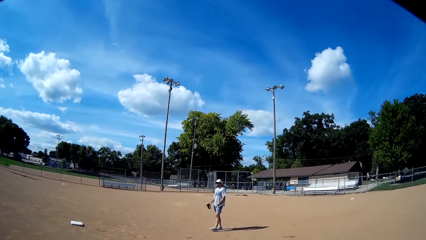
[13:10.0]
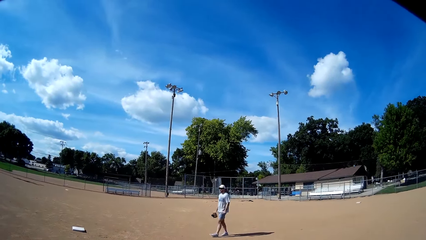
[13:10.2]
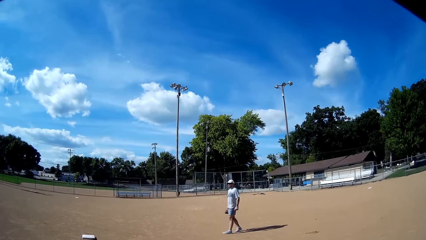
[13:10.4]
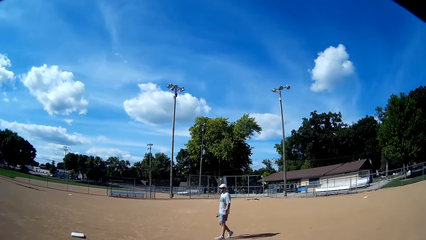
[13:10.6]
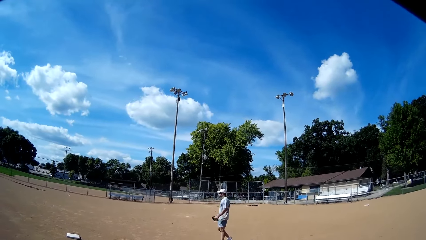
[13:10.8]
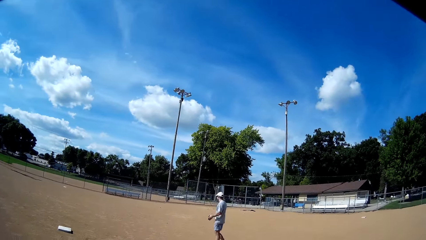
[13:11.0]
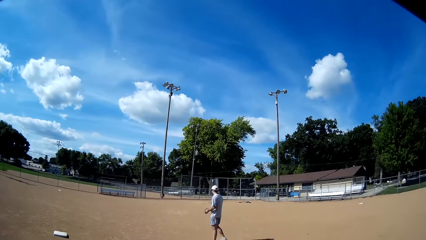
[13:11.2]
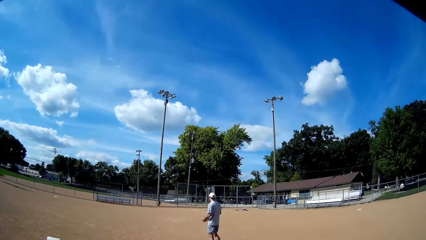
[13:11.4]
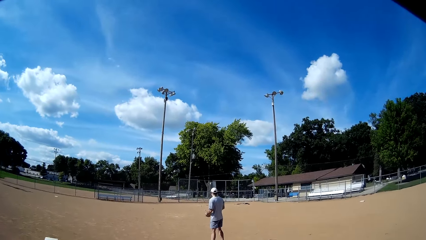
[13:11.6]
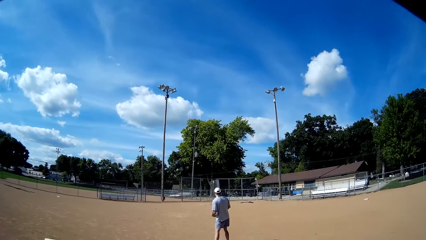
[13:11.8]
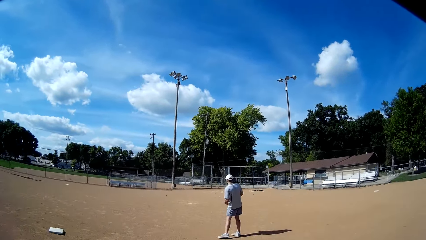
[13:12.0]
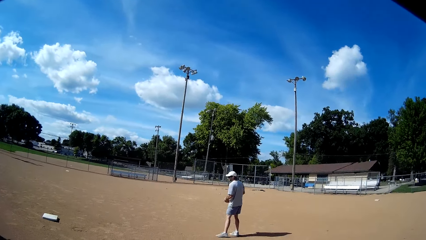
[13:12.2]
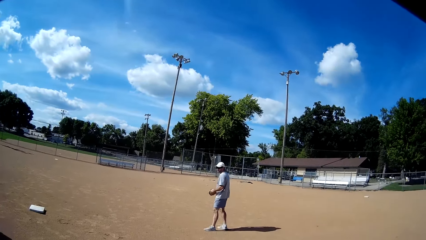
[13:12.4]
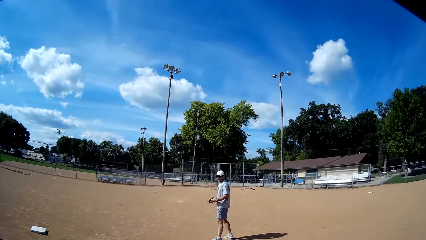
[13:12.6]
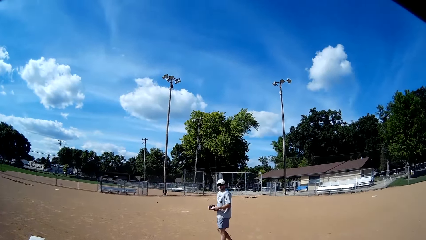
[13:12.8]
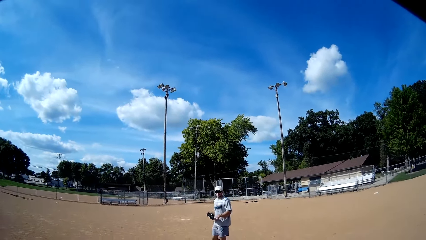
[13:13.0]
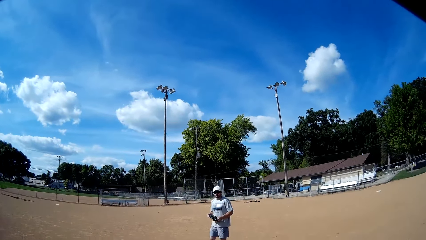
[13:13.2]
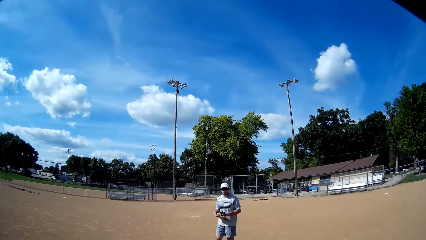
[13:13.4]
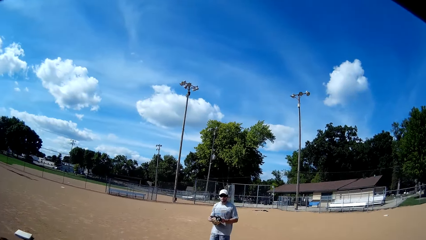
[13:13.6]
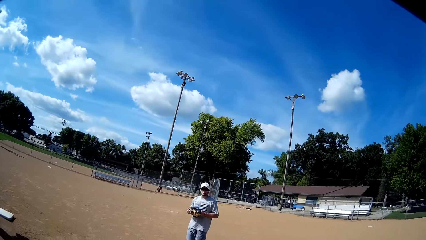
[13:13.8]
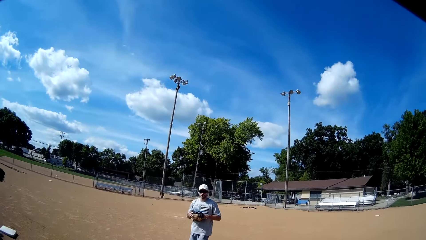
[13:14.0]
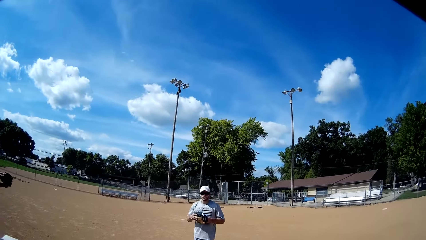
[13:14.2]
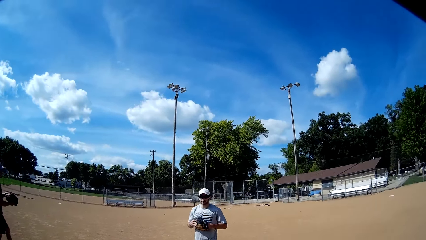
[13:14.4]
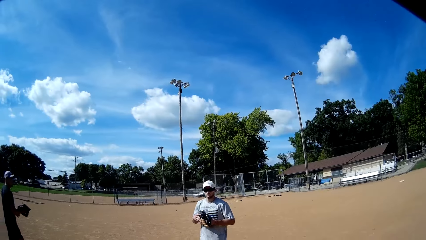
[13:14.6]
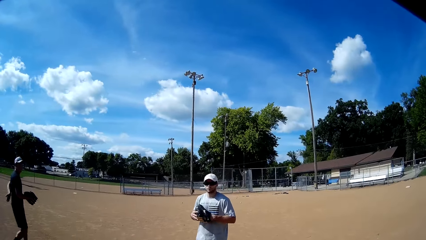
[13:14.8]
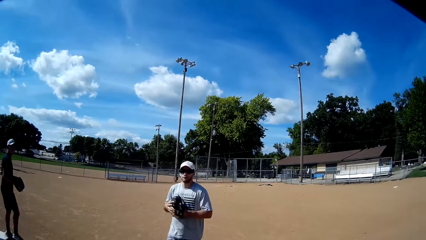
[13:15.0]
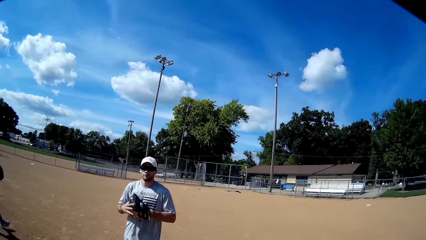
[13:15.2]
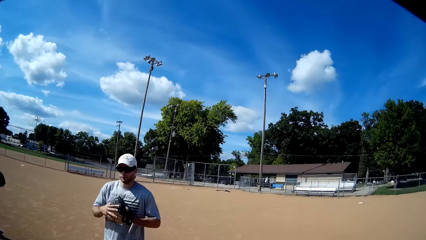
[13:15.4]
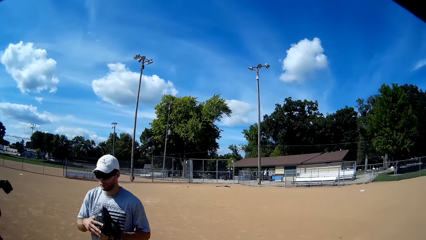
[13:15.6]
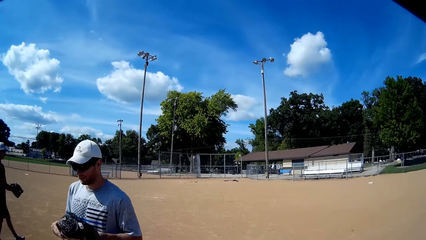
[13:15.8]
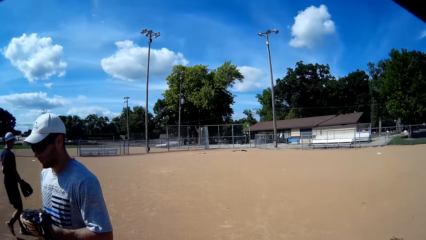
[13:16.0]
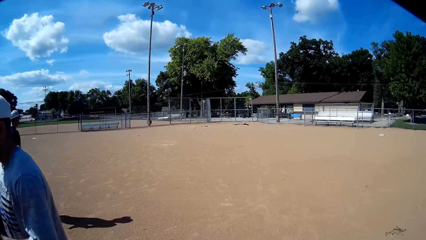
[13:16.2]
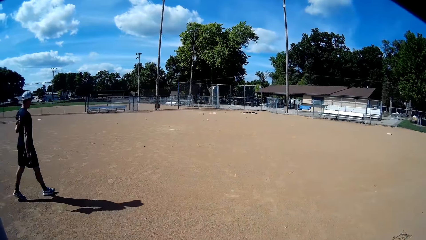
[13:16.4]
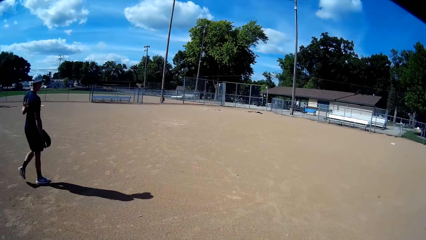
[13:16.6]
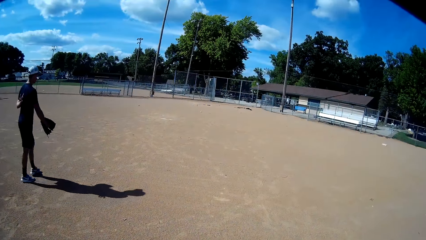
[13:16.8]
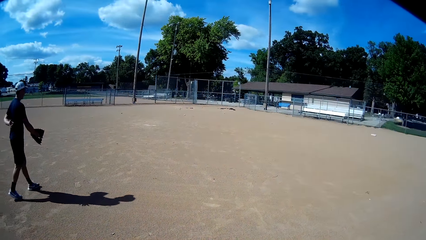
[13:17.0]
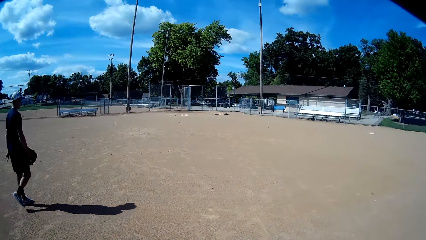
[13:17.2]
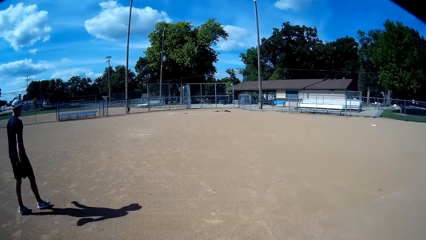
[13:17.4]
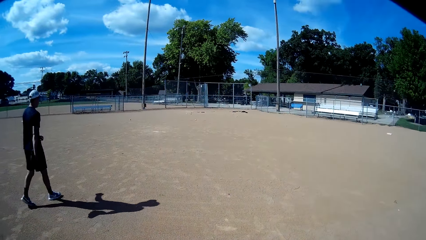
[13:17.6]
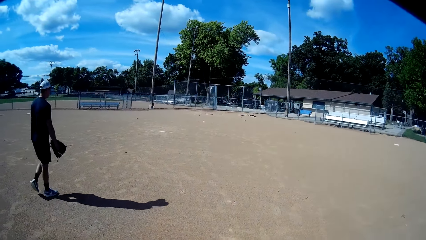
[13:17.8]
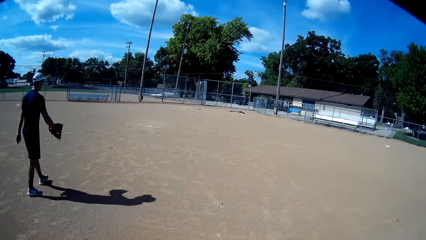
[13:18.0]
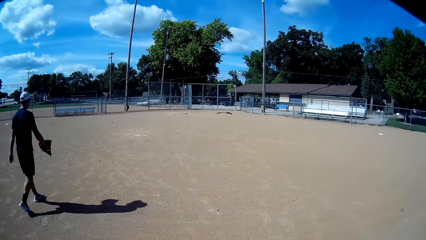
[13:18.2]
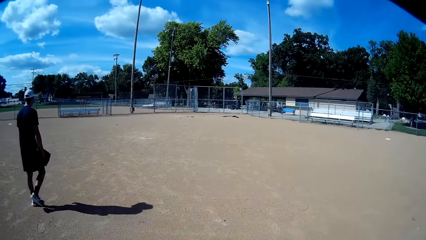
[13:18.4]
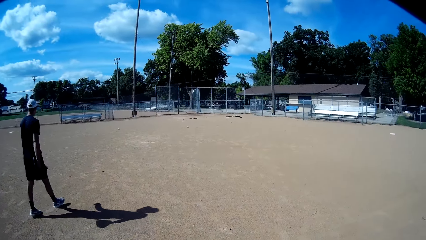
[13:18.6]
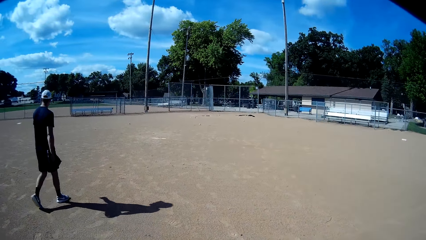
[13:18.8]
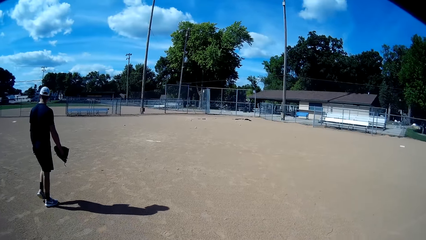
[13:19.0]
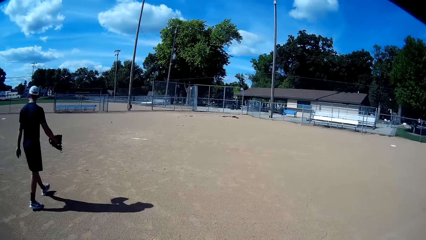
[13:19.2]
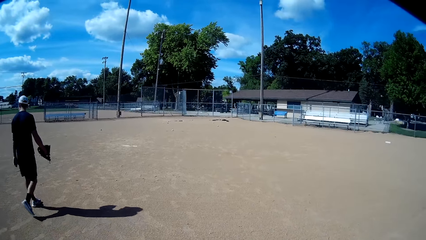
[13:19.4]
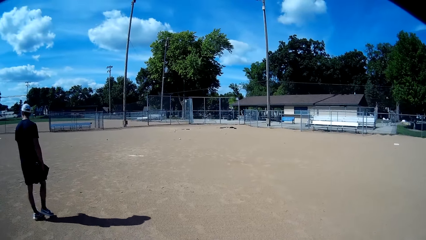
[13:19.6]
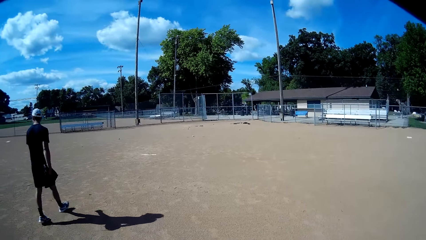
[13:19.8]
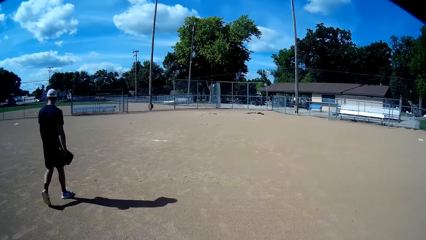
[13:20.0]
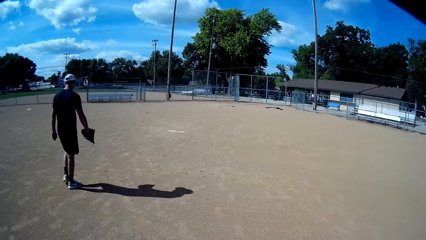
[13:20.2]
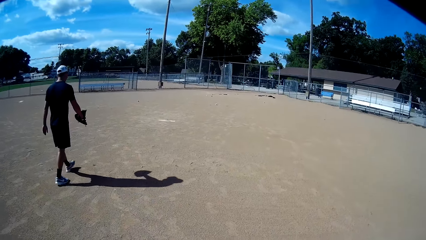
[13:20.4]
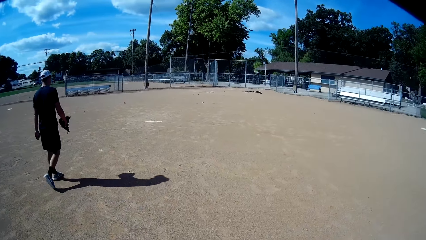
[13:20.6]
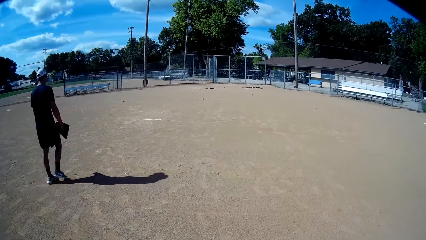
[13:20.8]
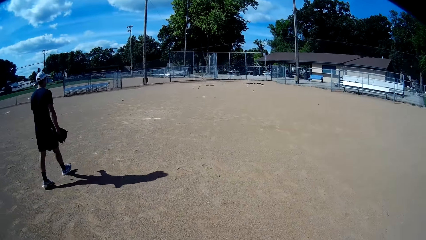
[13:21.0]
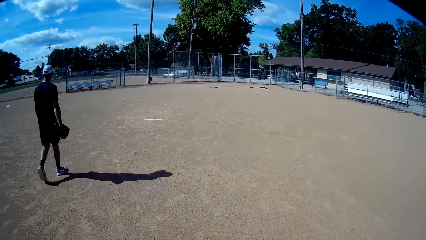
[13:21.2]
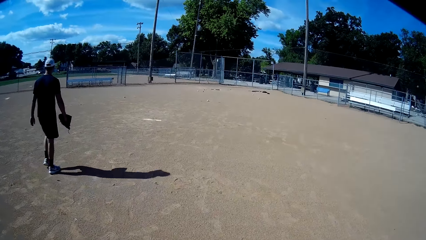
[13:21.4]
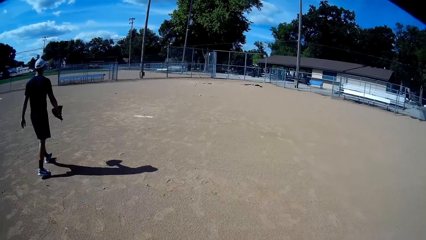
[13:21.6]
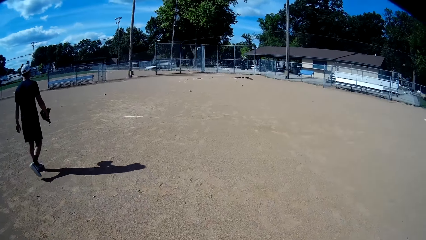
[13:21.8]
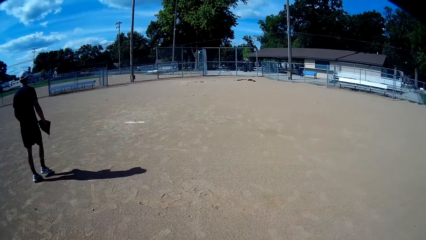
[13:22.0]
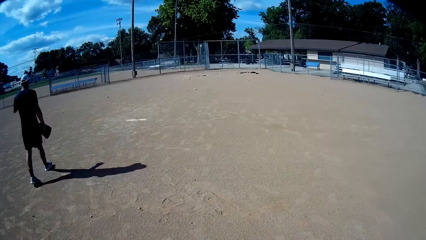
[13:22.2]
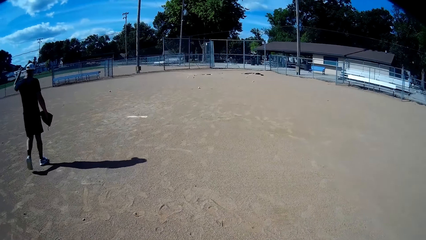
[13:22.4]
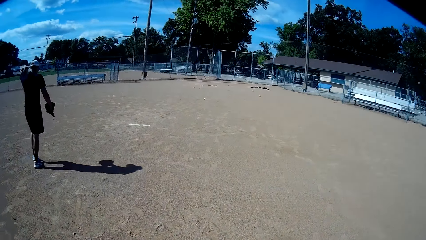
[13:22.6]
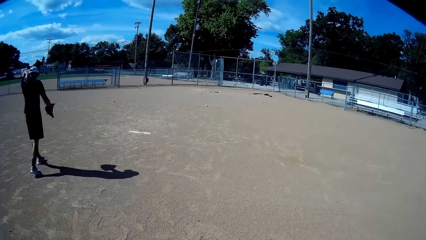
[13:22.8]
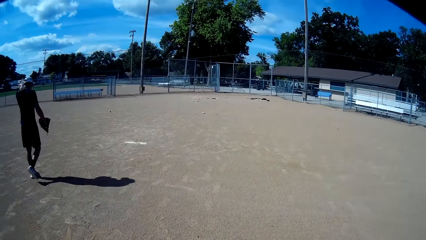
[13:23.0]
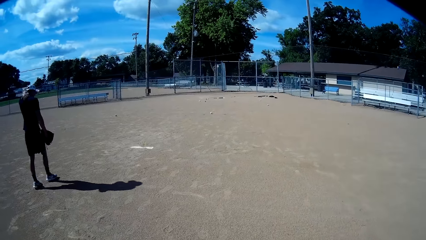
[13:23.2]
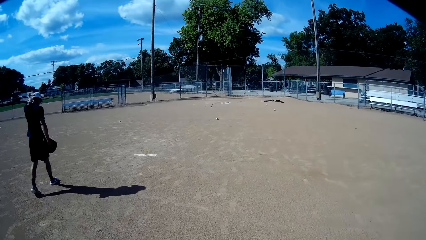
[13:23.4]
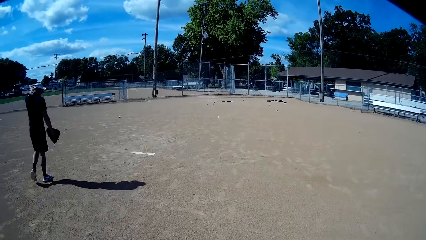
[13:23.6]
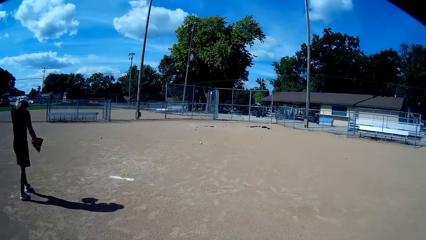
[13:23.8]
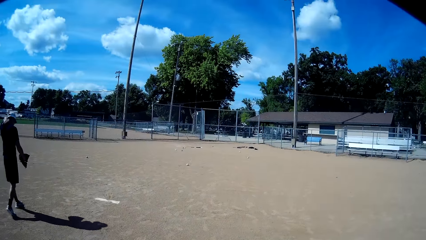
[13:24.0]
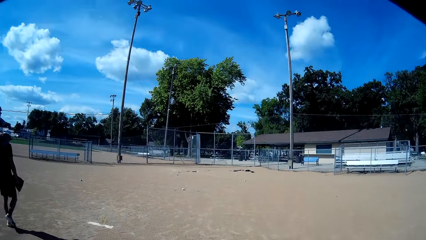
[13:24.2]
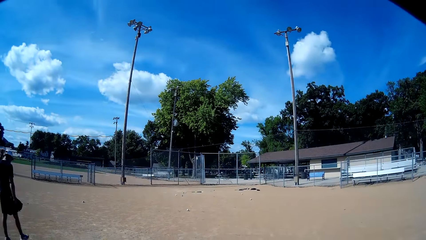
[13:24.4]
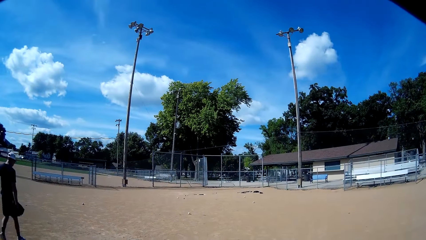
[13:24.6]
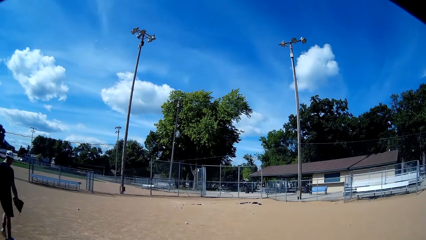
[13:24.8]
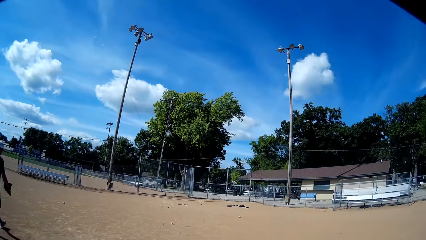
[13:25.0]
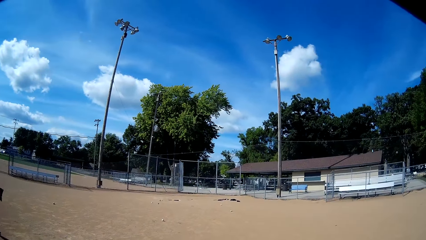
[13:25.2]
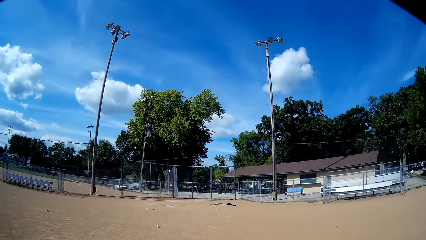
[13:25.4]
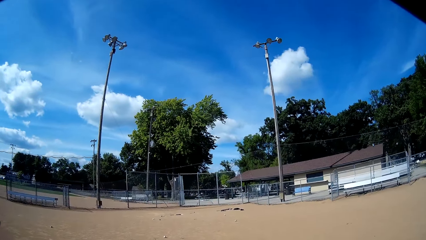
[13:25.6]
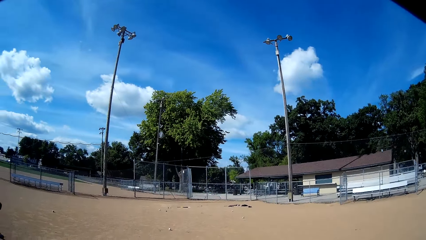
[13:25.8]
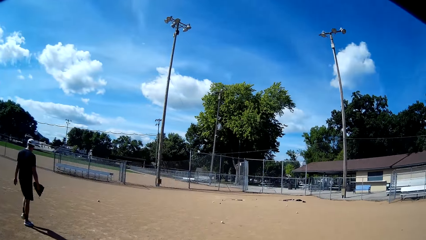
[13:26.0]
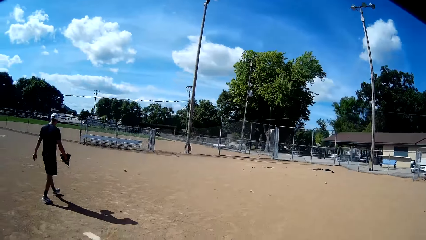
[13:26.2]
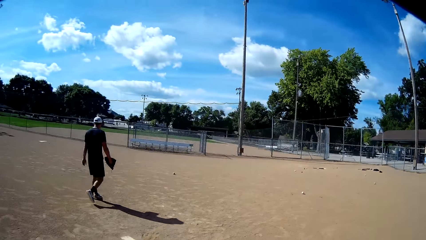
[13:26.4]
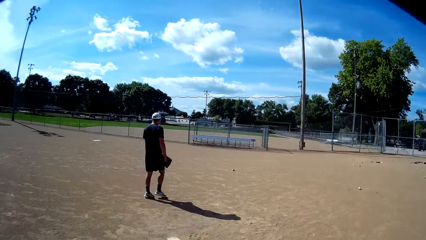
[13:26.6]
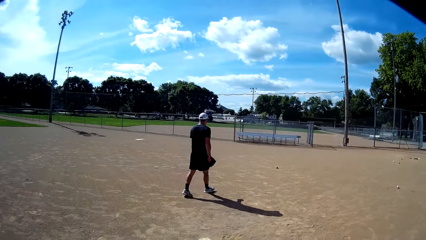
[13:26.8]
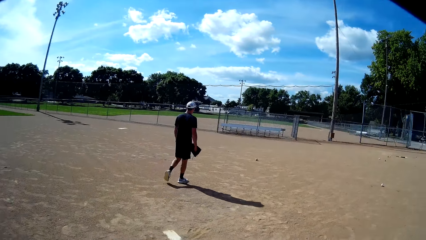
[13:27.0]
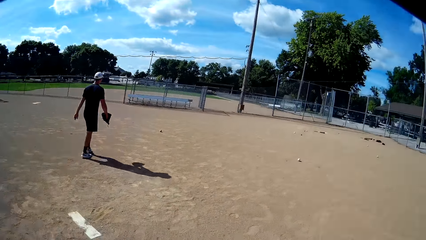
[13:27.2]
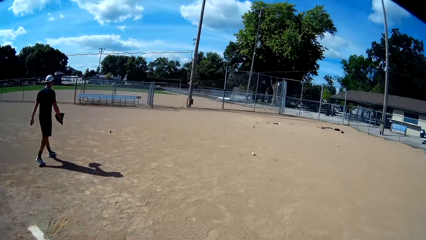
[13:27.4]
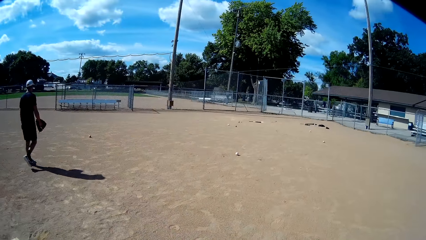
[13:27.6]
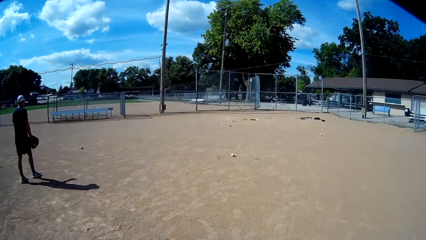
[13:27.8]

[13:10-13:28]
A man talks to another man. The camera wearer interacts with the first man. The first man holds the baseball glove. The first man walks toward the other man and the camera wearer. The first man talks to the other man and the camera wearer. The other man walks on the field, holds his back and wears the baseball glove on the hand. The other man goes towards the baseball. The camera wearer walks down the field. They look around the field.
